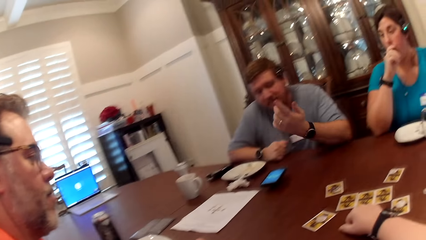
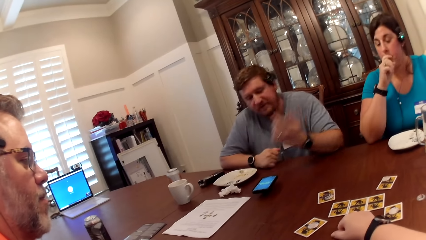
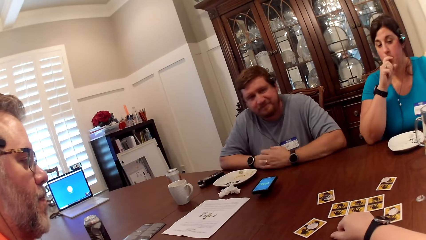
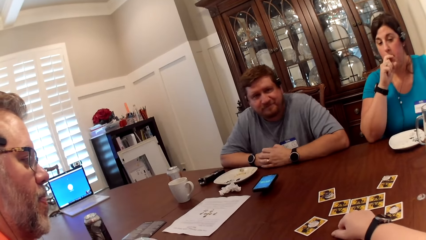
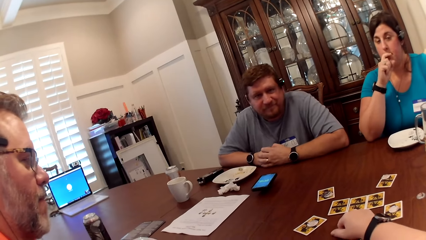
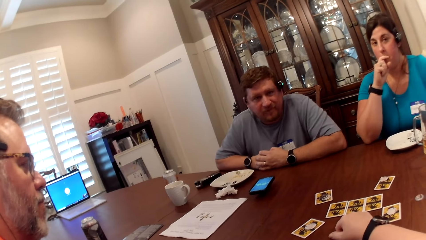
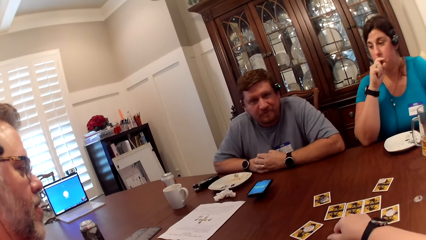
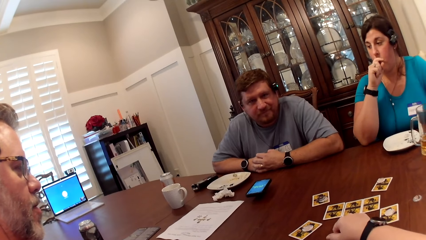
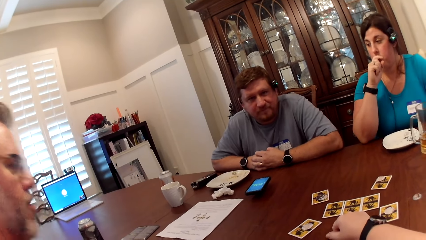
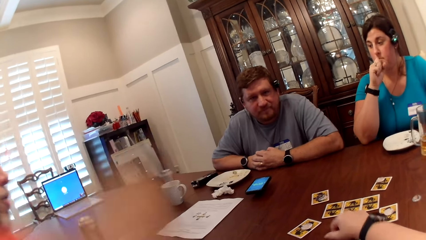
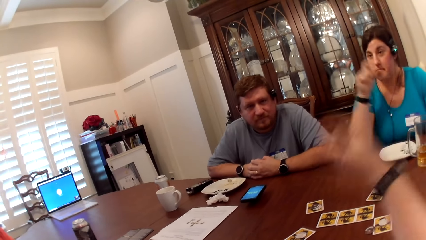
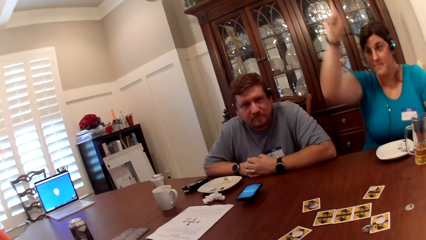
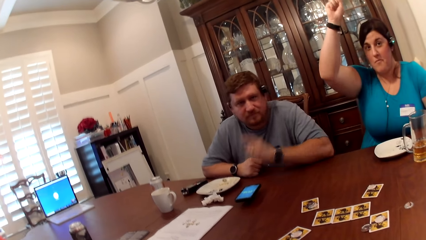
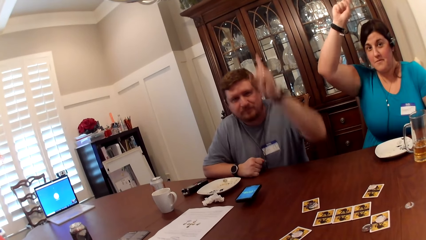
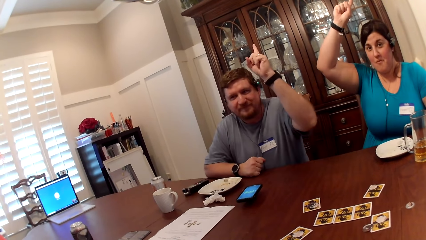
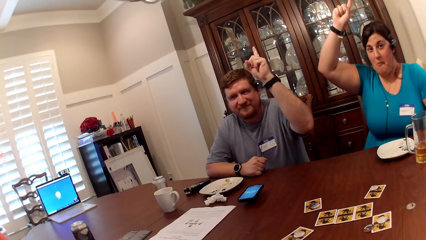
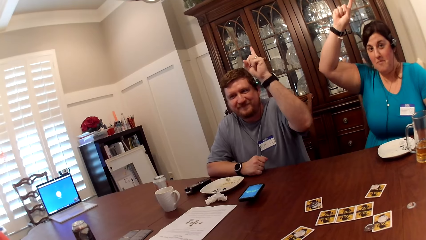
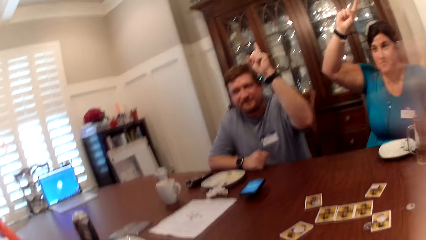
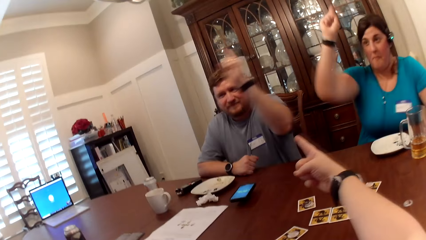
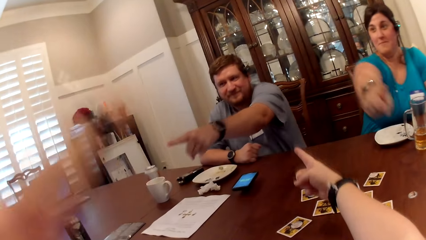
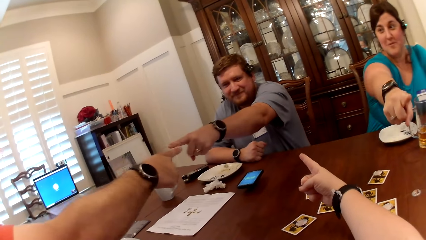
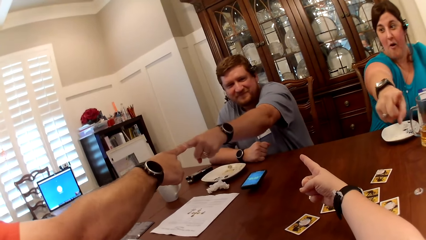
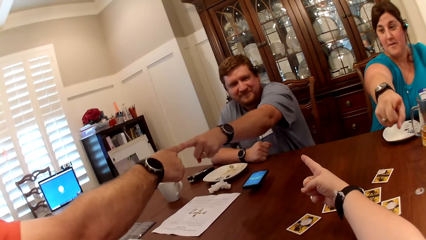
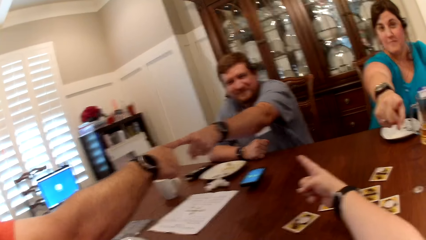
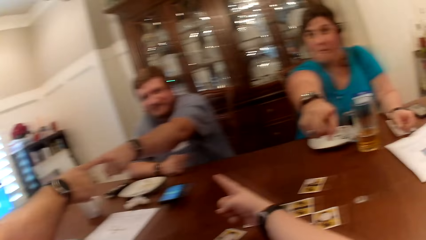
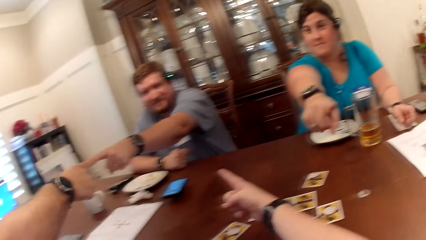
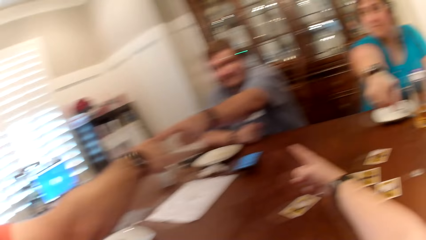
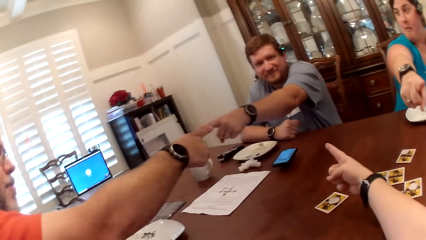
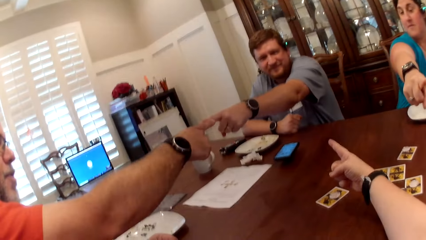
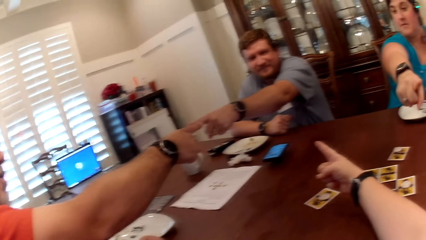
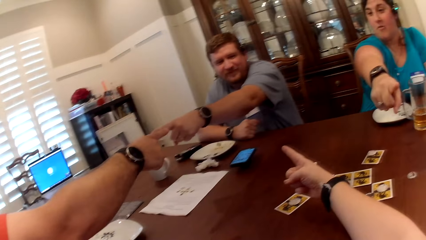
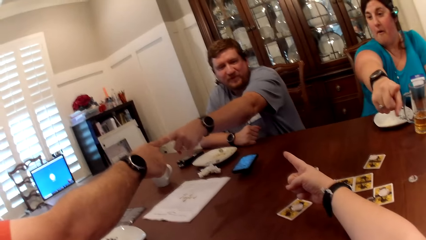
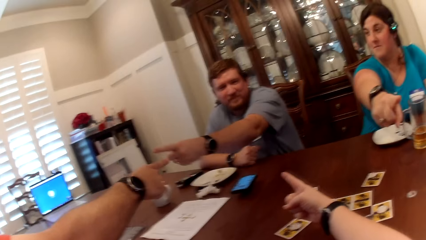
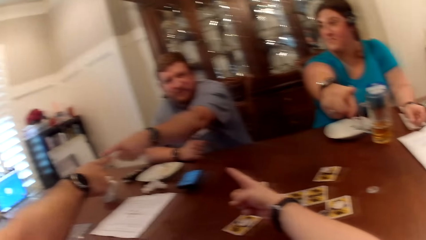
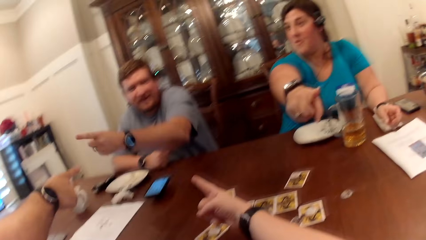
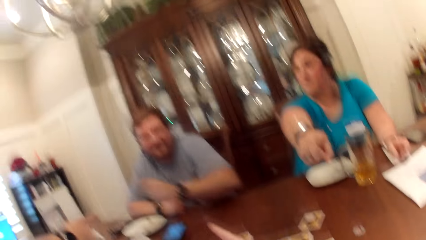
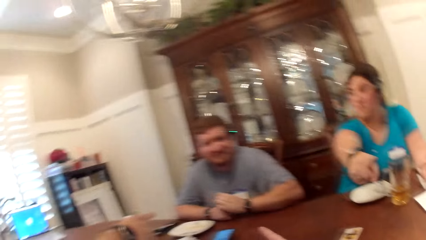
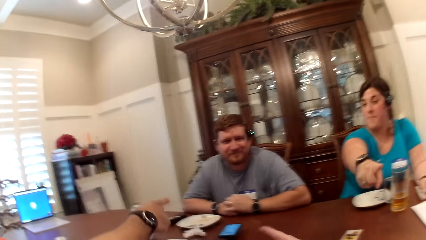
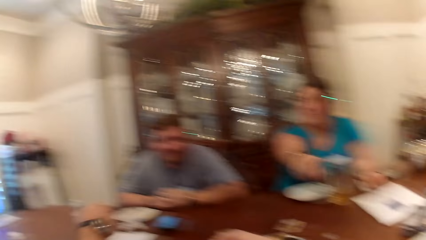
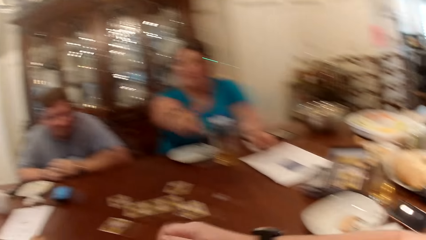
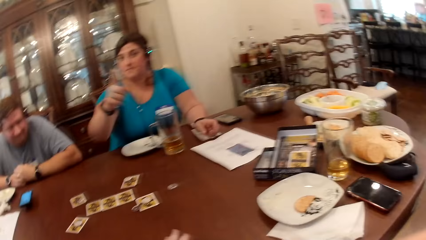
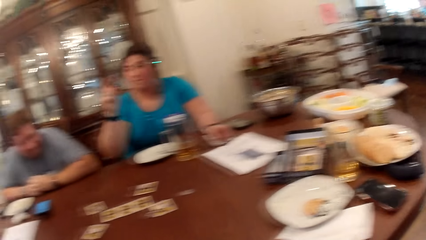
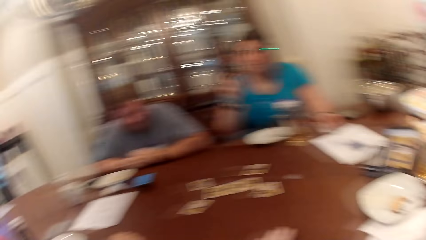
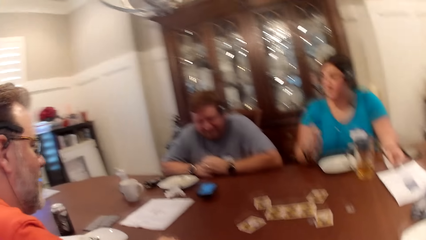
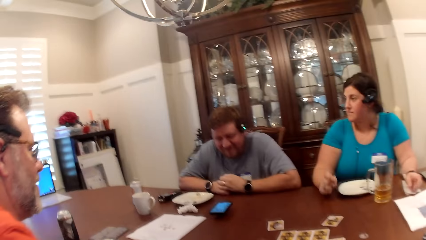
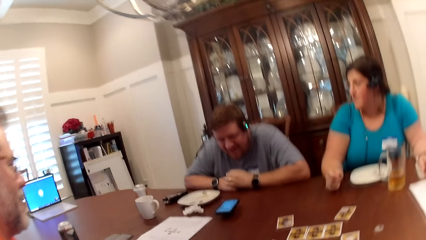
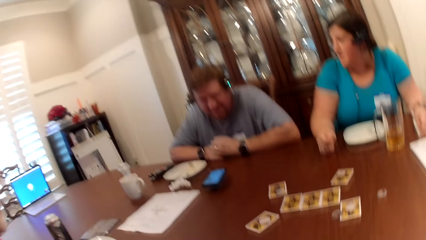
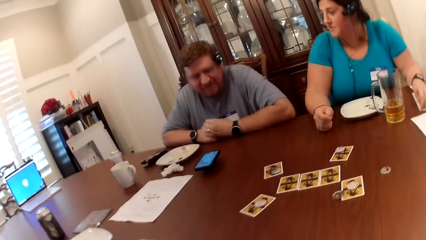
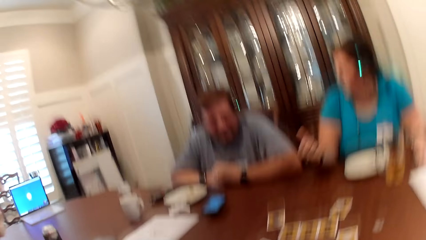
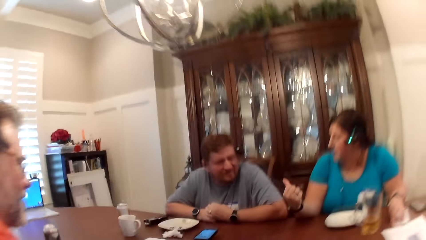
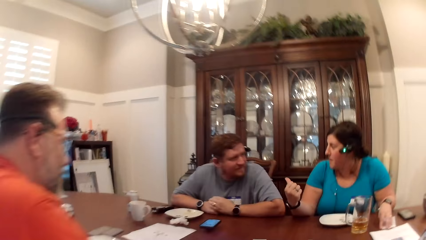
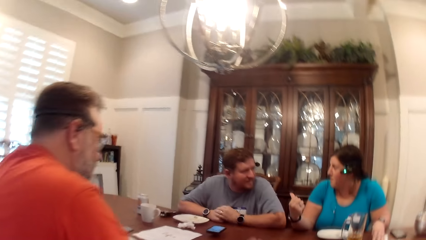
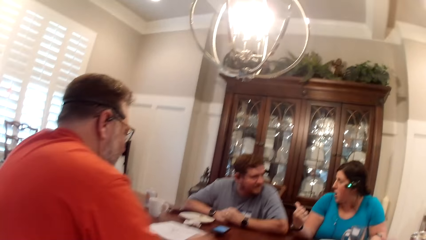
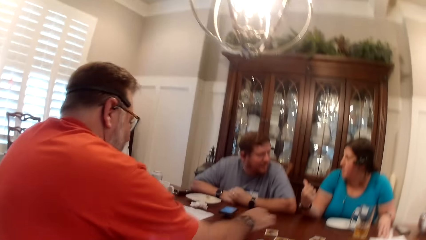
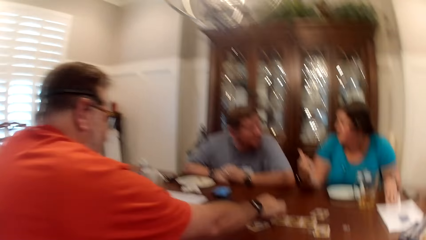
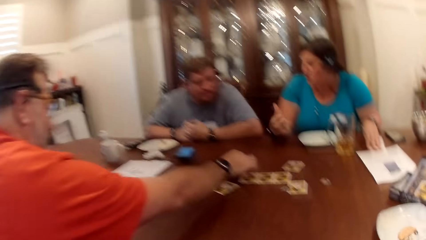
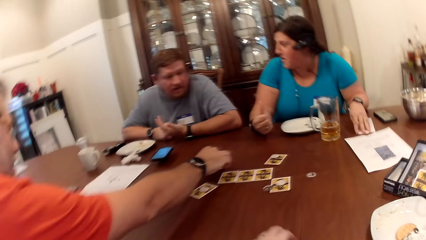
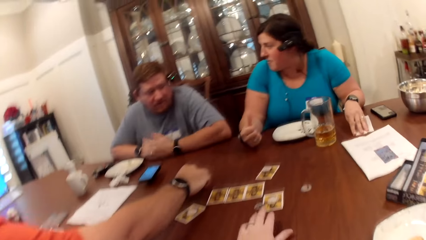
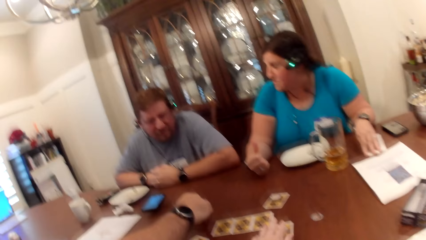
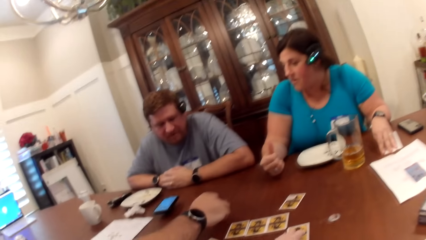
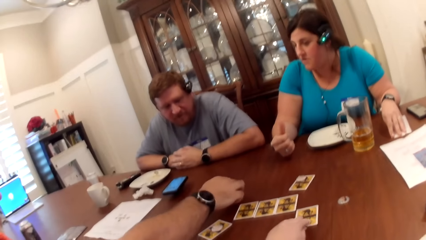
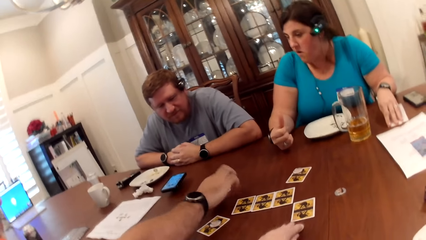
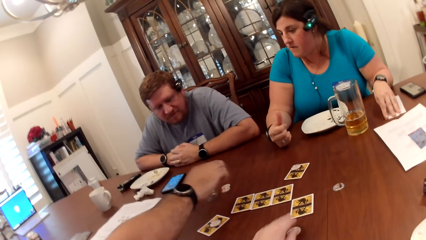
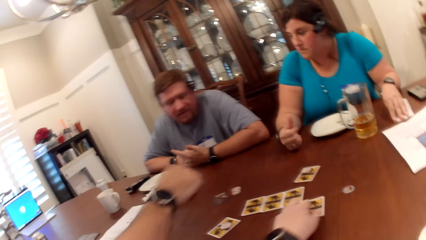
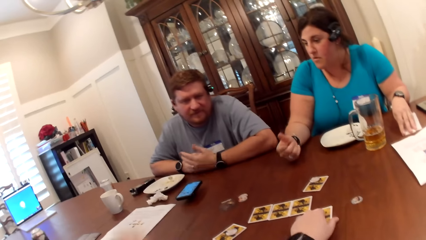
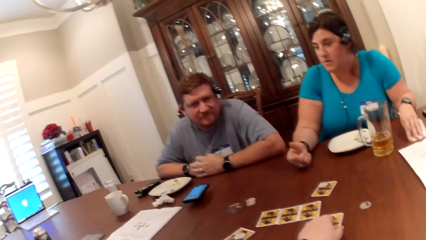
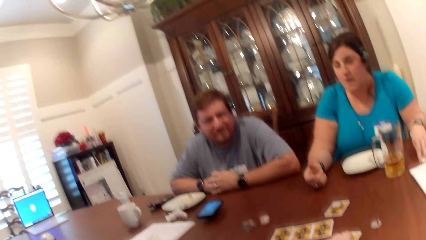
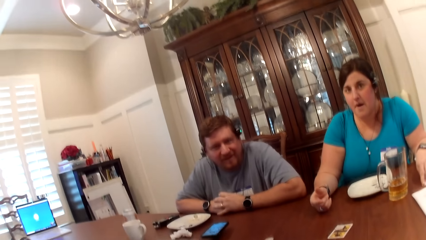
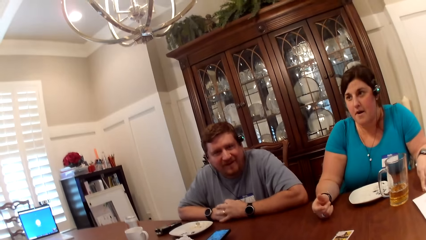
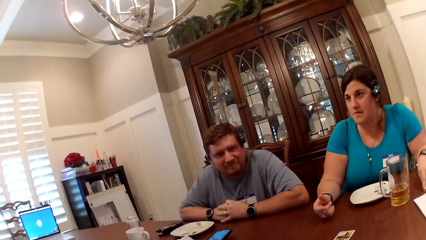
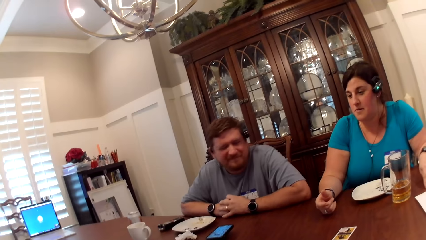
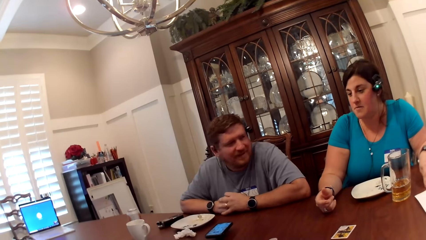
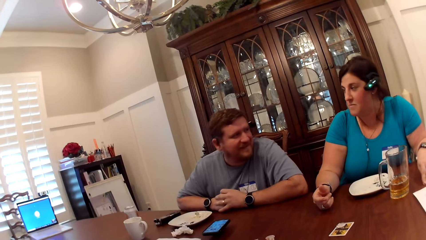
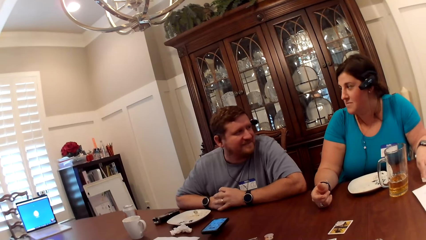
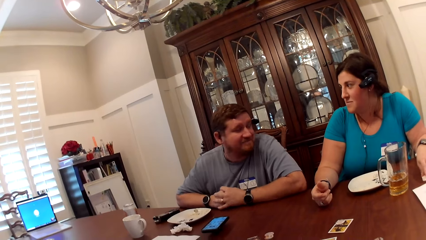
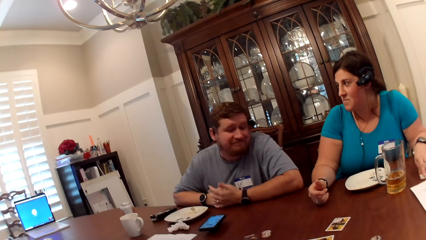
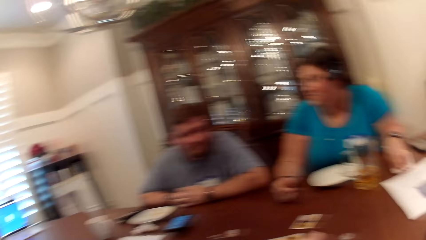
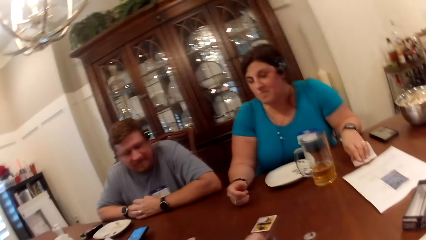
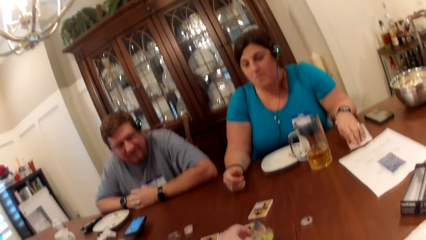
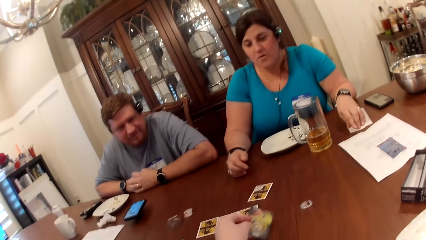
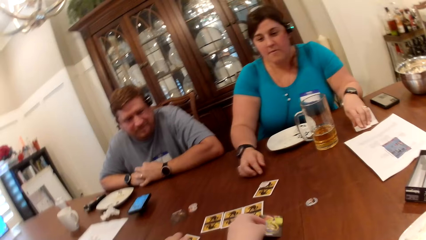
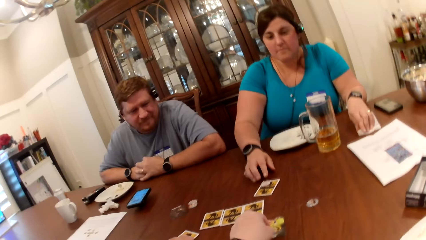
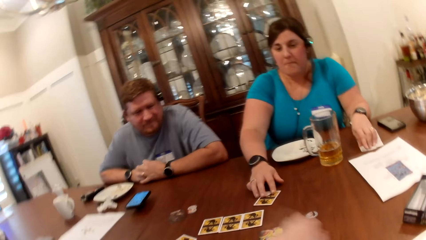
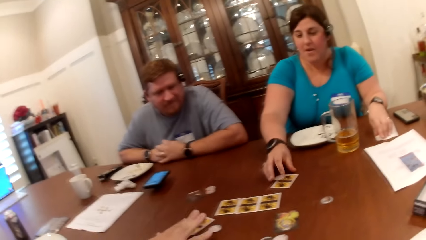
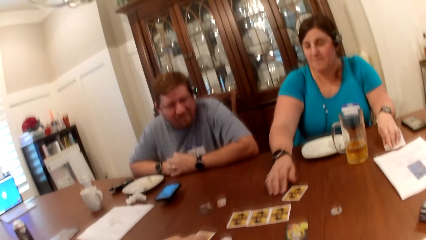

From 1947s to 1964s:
The camera wearer raises her hand. A man points at another man with his left hand. A woman points at the camera wearer with her right hand. The camera wearer points at the first man with her right hand. The other man points at the first man with his right hand. The camera wearer interacts with the woman, the first man and the other man. The other man picks up a card from the table with his right hand. The camera wearer touches the card on the table. The other man drops the card from the table with his right hand. The camera wearer flips the card with her right hand. She picks the card.
